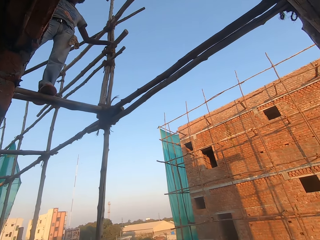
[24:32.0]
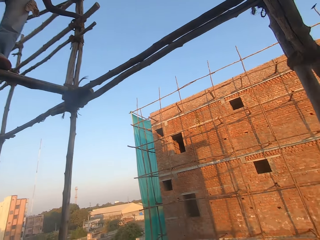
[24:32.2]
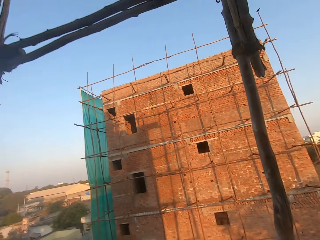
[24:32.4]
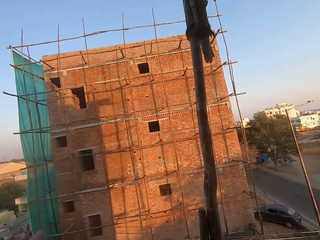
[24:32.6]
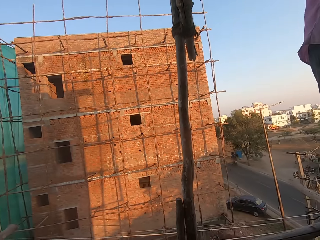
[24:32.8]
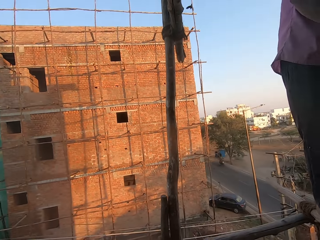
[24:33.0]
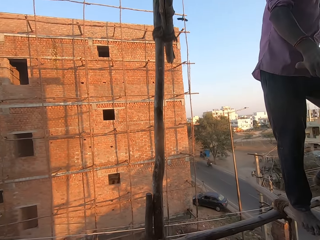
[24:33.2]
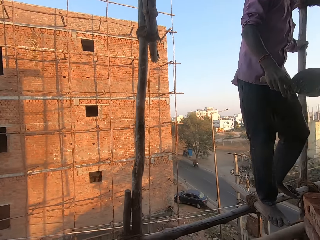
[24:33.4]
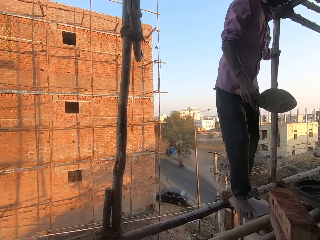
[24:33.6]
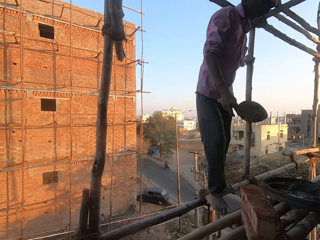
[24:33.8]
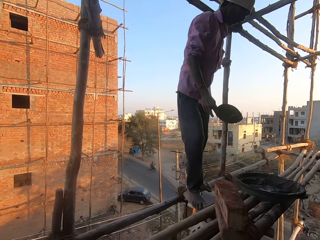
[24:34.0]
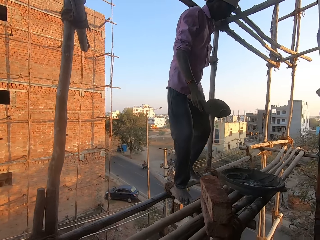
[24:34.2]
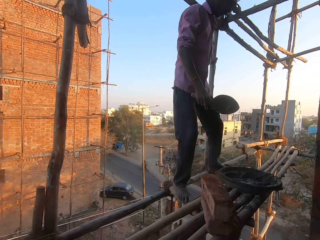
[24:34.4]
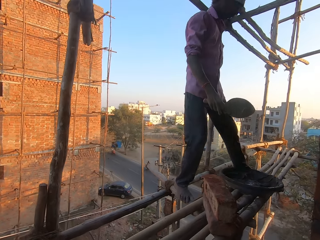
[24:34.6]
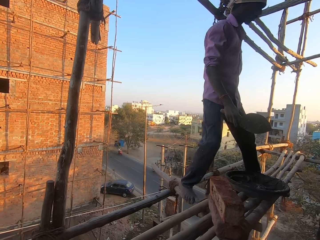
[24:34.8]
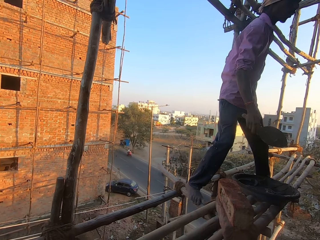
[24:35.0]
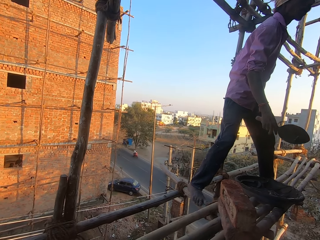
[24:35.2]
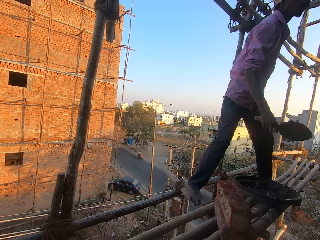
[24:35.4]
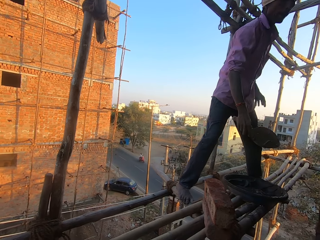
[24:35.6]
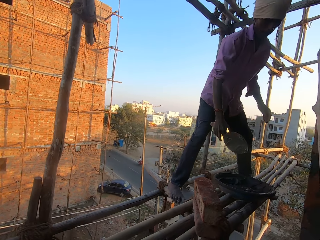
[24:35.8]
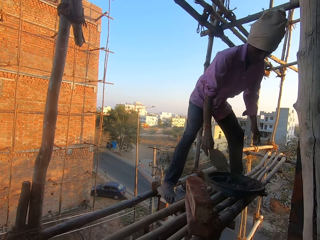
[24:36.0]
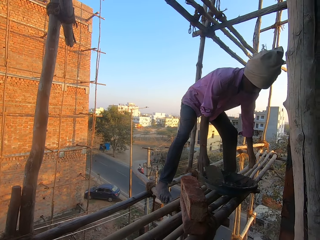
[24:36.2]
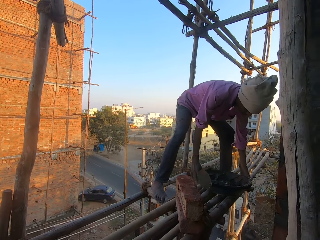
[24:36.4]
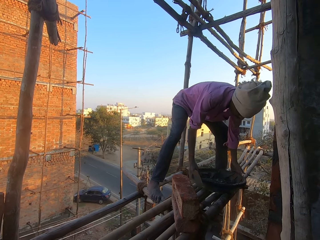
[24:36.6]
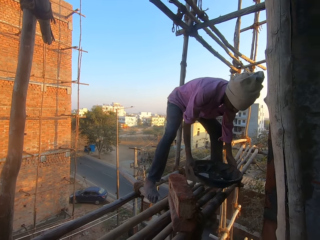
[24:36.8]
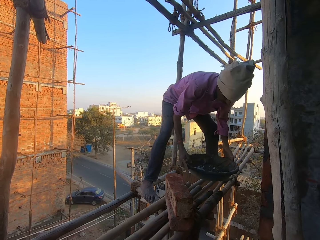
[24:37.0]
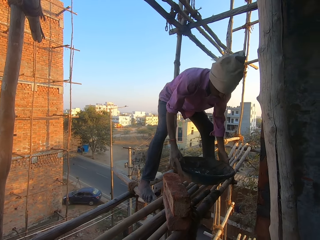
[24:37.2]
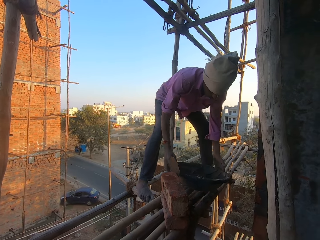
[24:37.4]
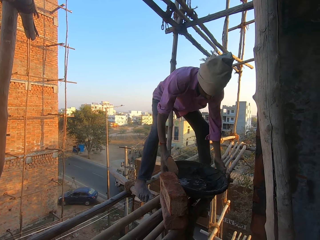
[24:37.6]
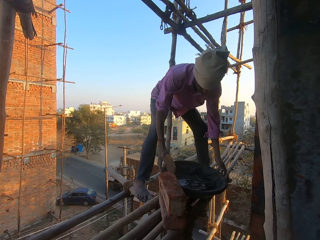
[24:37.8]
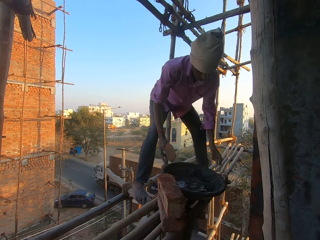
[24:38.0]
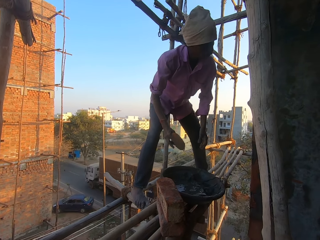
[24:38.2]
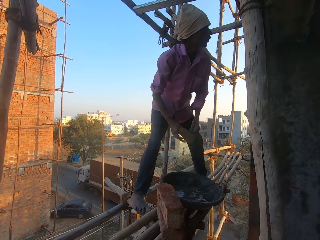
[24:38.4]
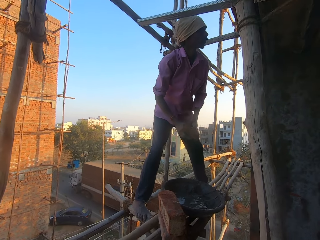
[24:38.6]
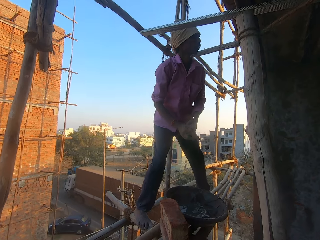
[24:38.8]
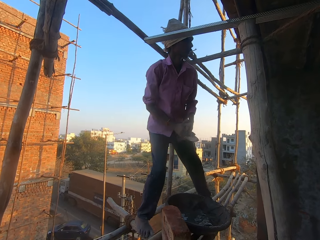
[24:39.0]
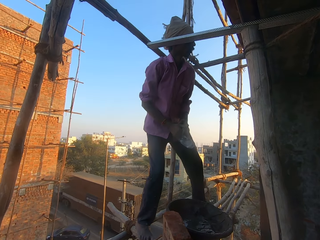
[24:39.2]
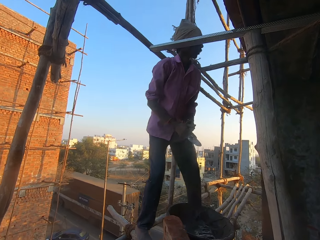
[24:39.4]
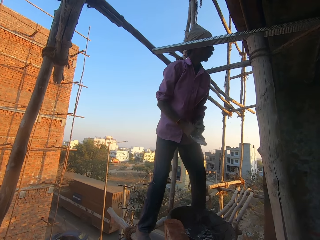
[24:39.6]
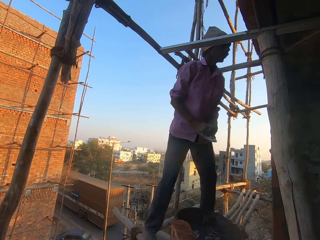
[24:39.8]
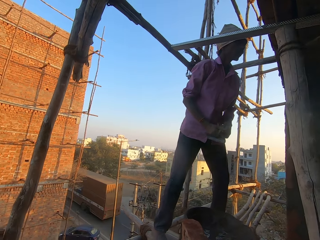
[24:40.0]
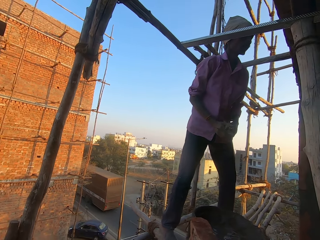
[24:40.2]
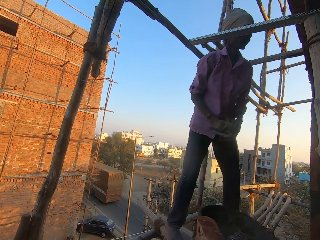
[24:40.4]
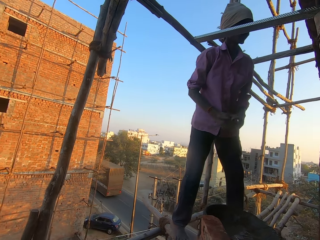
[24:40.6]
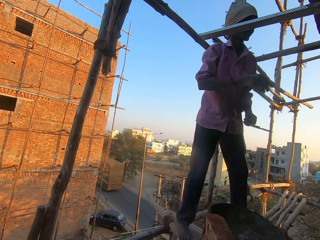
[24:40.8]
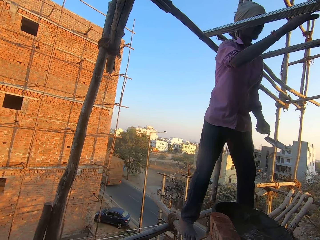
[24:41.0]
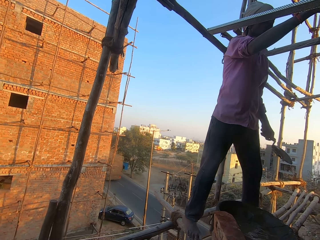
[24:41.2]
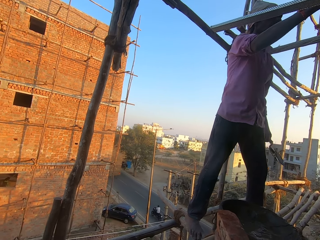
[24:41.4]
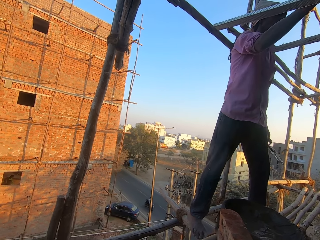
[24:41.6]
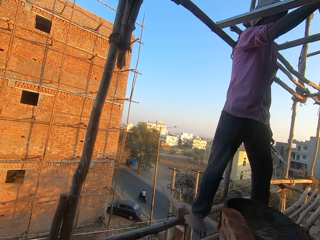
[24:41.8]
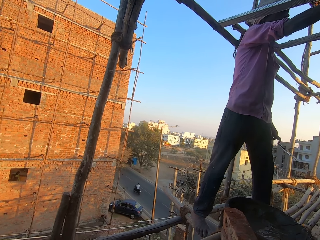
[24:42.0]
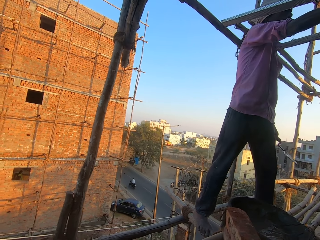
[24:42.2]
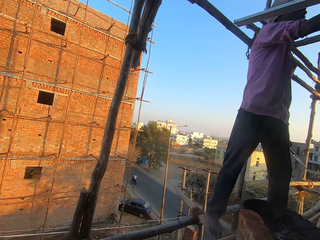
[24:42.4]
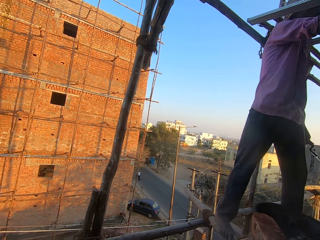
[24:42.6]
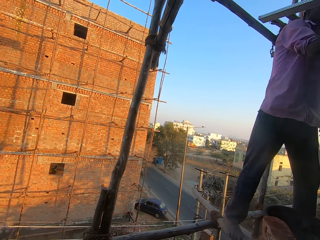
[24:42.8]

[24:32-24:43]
The man moves the head pan on the bamboo framework with both hands. The man lifts up the concrete pan and puts the concrete pan down. The man passes the brick trowel from his right hand to his left hand. The man lifts up the hand.

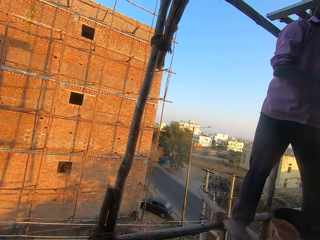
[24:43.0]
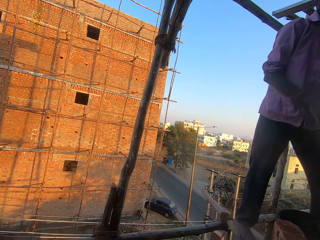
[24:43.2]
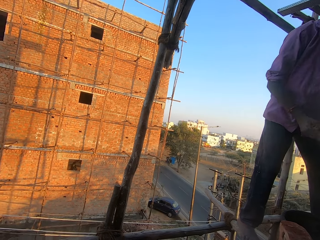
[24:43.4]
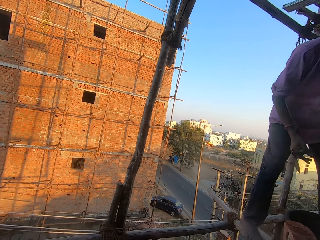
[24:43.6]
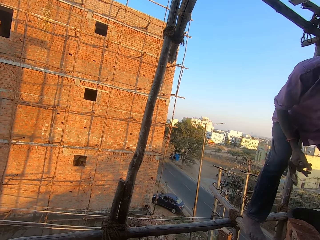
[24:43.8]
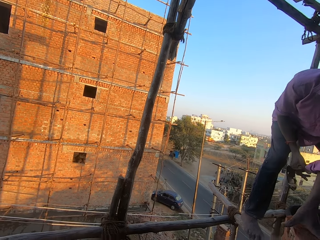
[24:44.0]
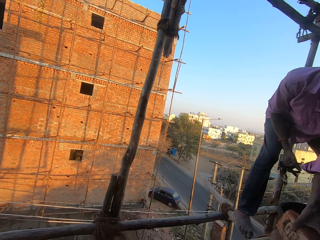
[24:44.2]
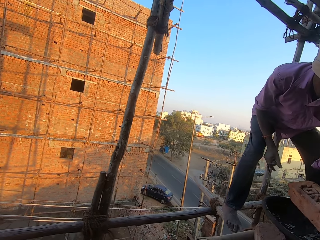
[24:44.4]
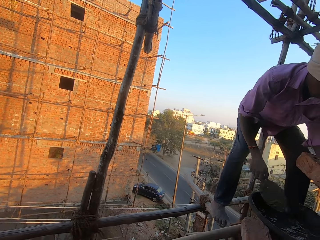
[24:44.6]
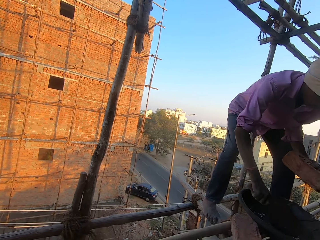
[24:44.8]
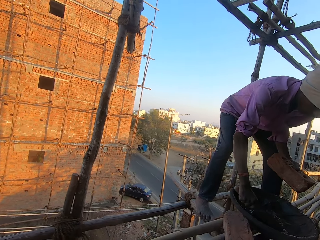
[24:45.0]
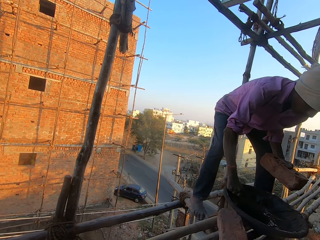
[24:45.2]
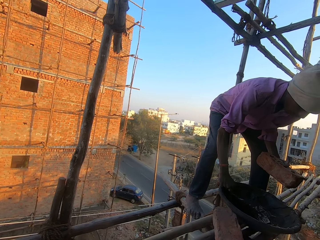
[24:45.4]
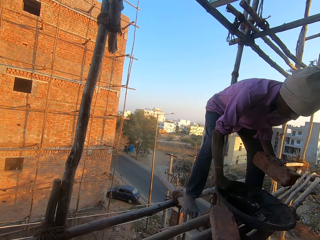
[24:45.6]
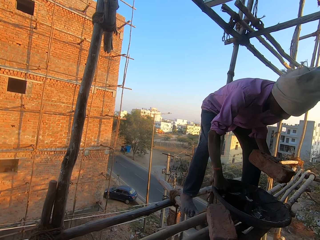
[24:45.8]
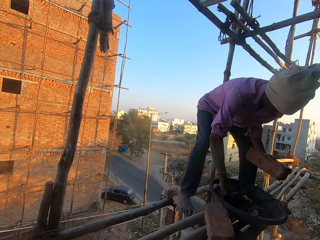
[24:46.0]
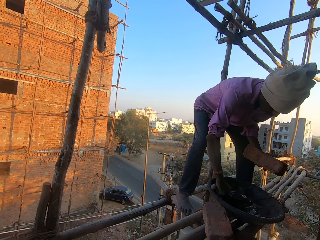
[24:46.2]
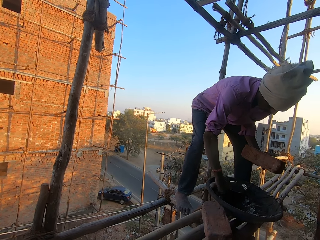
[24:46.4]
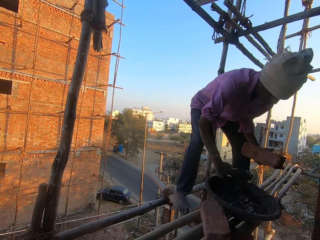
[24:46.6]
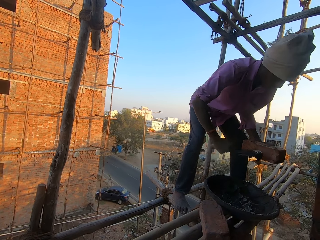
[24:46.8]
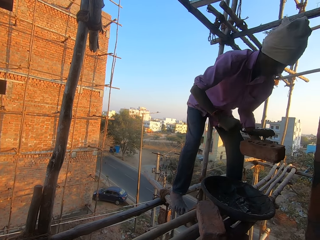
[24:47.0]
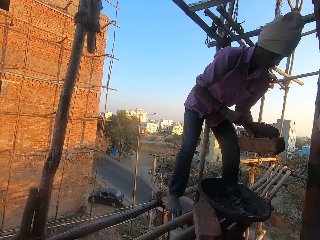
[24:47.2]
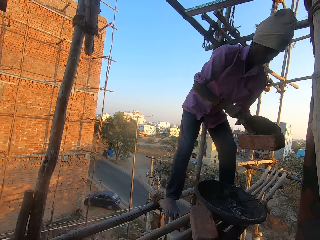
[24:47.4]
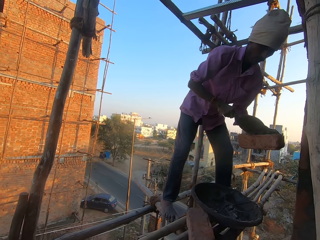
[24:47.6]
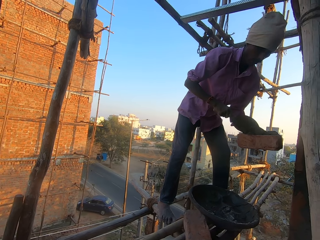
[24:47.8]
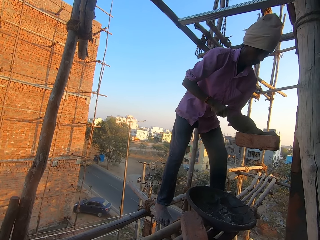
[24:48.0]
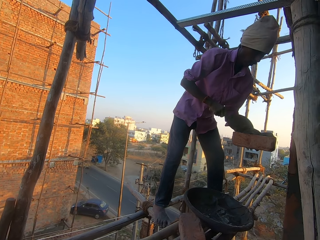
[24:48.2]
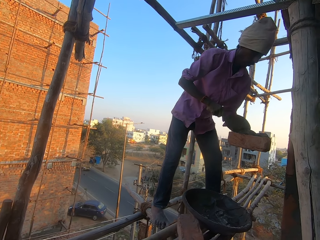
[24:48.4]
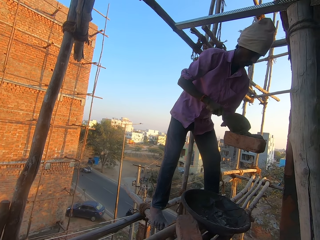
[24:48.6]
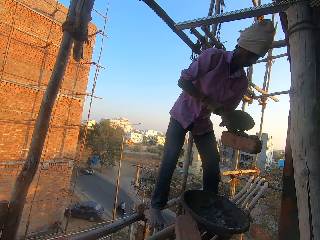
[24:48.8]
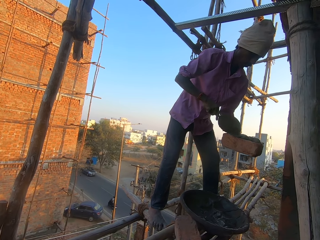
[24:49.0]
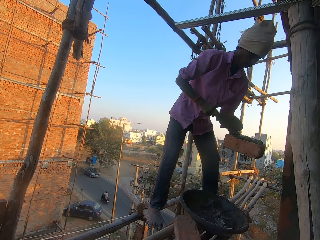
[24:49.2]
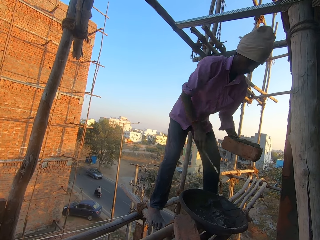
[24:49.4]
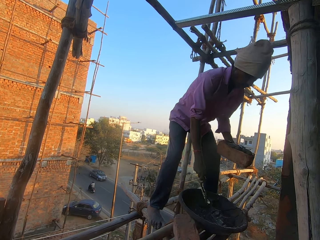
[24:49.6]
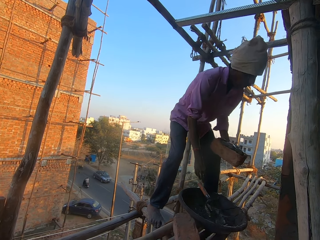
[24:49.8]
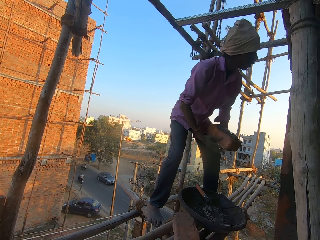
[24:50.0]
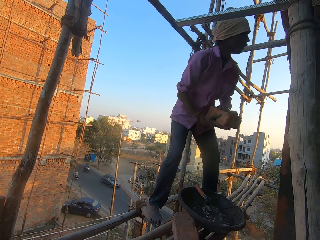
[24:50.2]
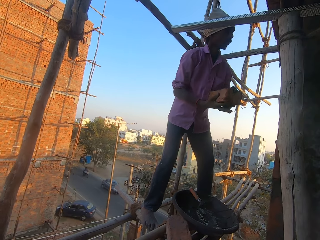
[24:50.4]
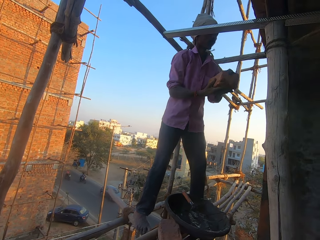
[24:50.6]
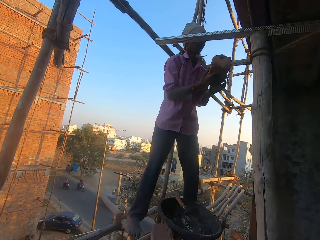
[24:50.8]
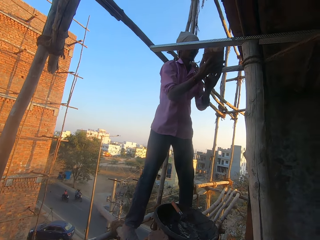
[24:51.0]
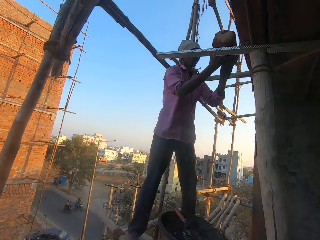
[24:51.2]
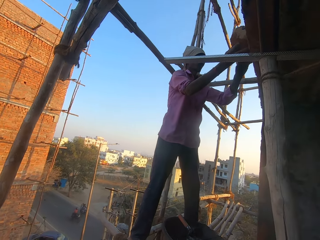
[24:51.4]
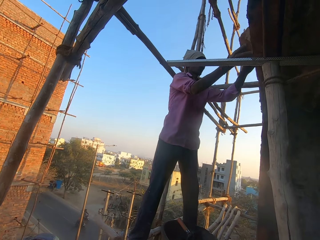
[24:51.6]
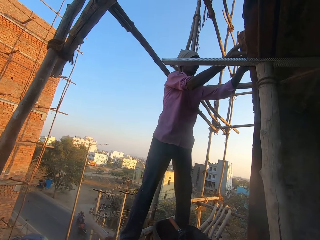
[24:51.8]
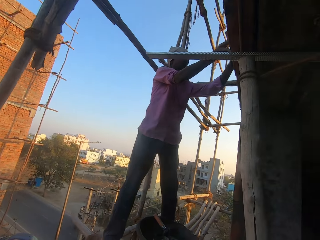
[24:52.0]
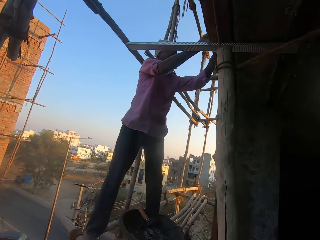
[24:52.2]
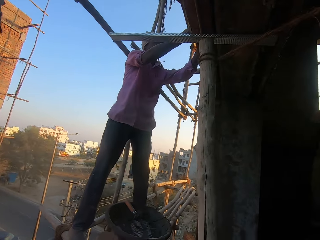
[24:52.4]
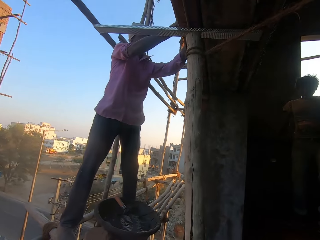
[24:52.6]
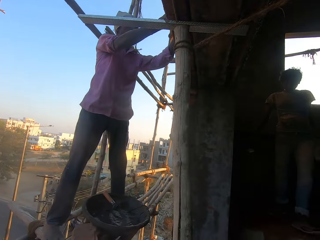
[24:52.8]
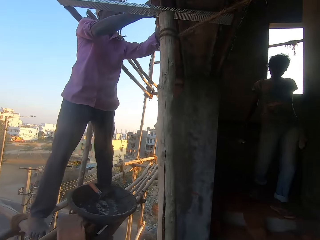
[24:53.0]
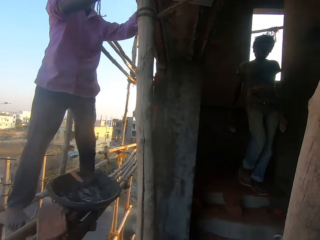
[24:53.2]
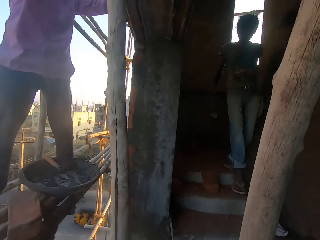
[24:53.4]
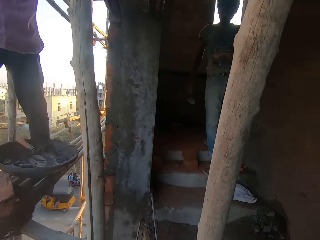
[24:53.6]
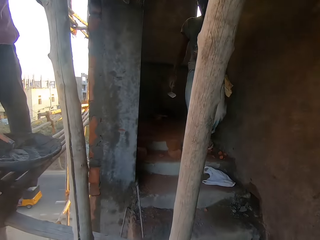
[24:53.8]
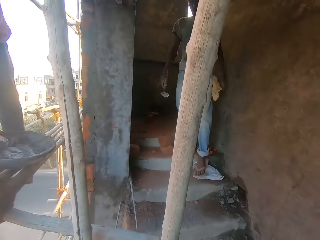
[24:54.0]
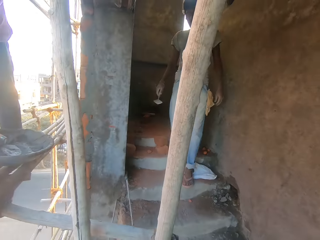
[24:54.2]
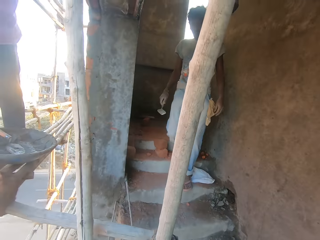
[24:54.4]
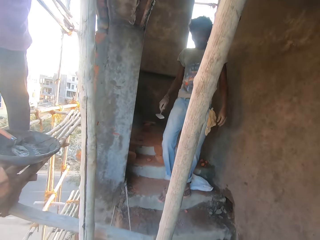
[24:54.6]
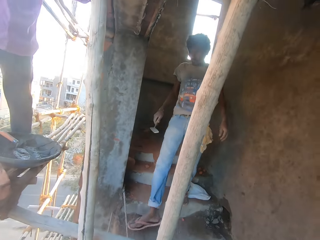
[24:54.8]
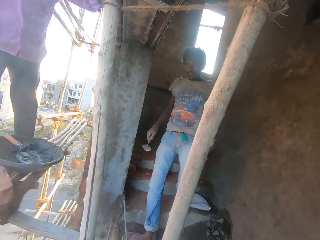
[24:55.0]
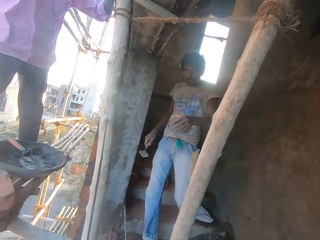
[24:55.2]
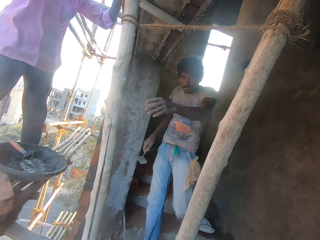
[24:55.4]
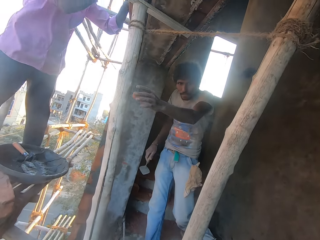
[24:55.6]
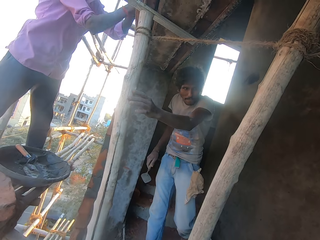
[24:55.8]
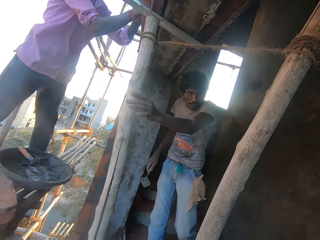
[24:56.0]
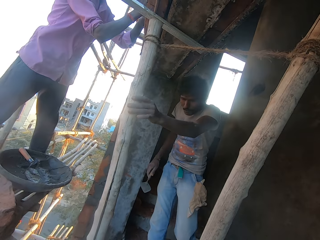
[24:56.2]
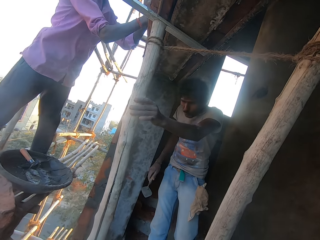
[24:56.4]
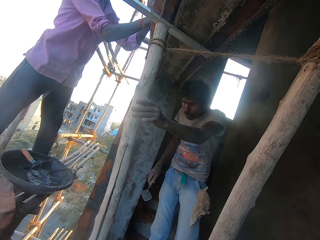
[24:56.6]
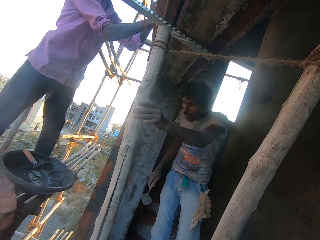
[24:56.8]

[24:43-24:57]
The man passes the brick trowel from his left hand to his right hand. The man picks up the brick from the bamboo framework with his left hand. The man scoops mortar from the head pan on the bamboo framework with the brick trowel in his right hand. The man pours the mortar on the brick in his left hand with the brick trowel in his right hand. The man drops the brick trowel in the head pan on the bamboo framework with his right hand. The man places the brick in the wall with both hands. Another man walks down a flight of stairs. The camera wearer converses with the other man. The other man touches the bamboo framework with his left hand.
